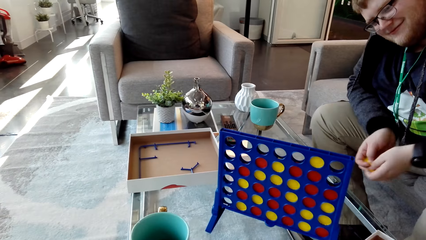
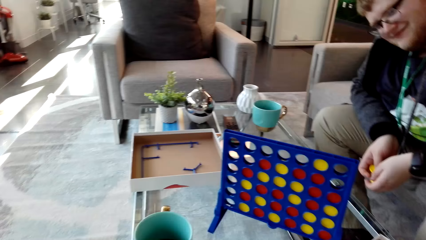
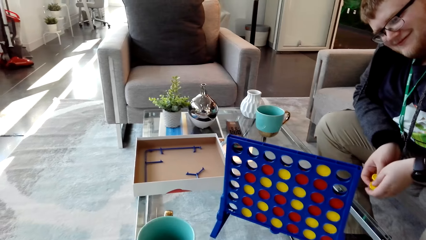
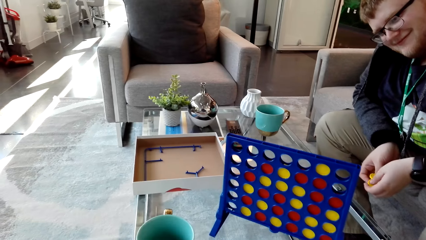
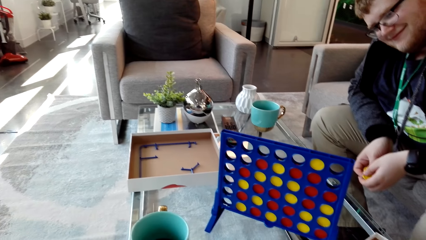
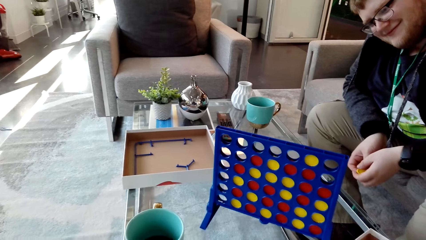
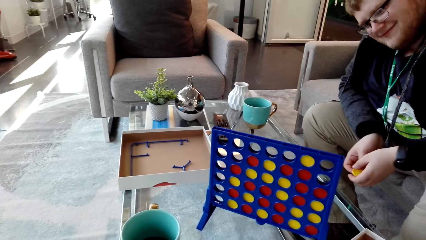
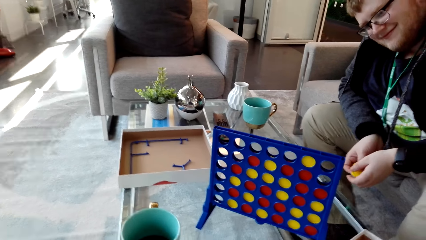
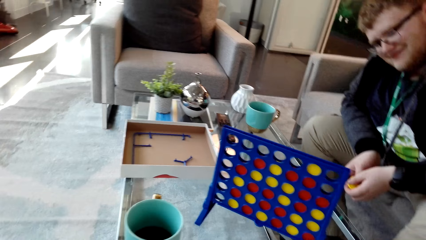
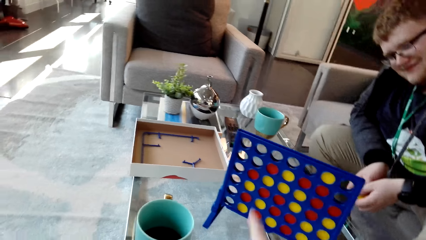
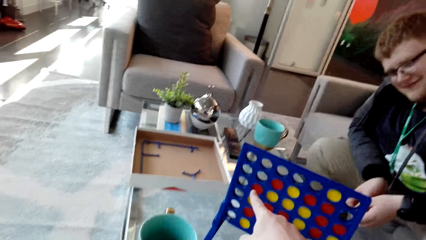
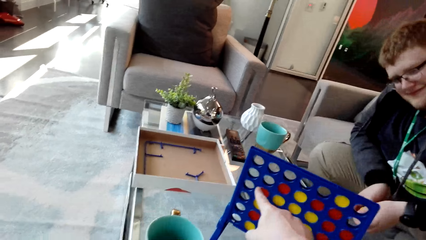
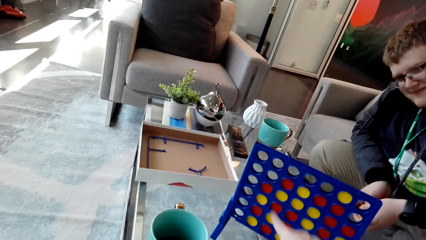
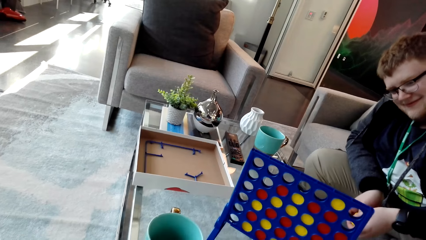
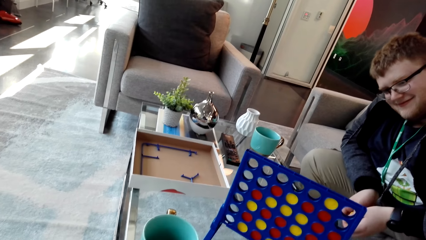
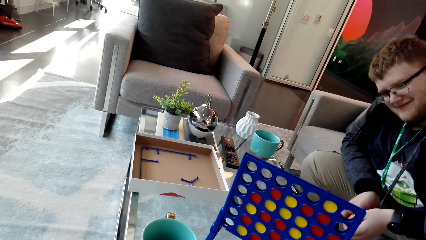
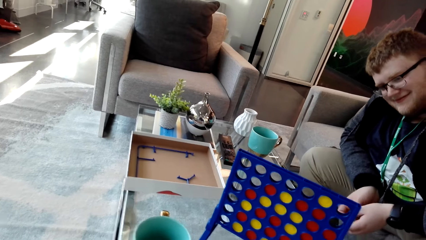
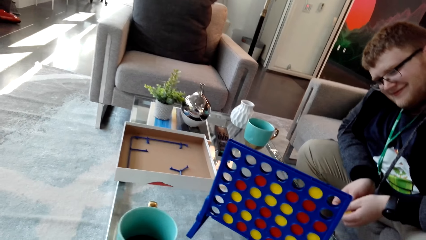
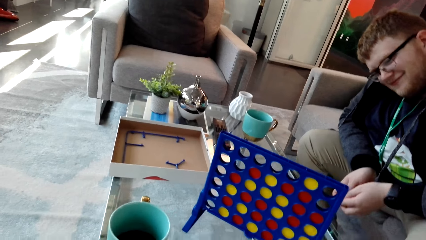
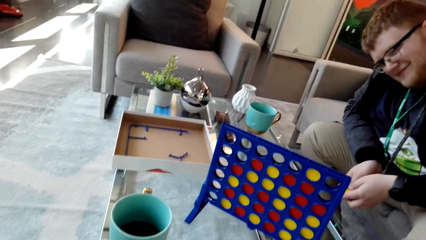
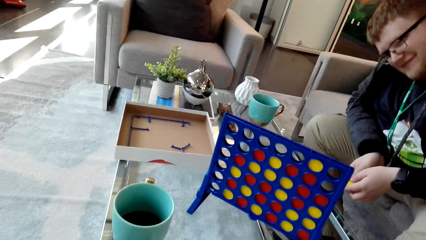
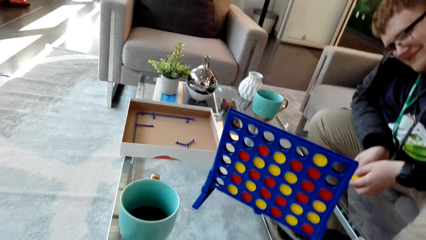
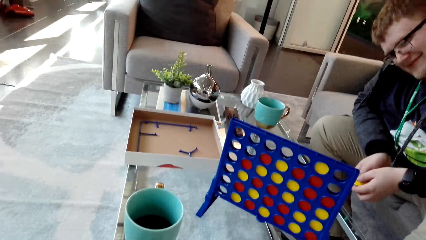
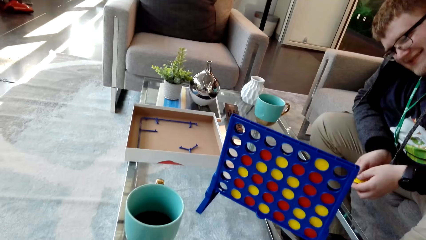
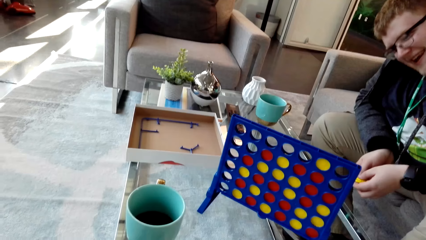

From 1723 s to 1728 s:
The camera wearer chats with a man. They hold the template and point at the board. The man stares at the camera wearer.

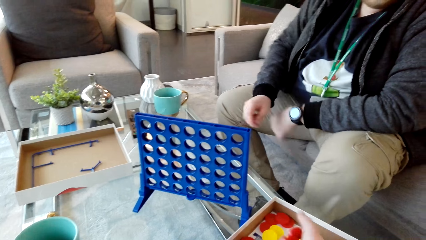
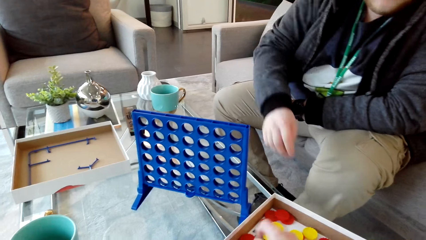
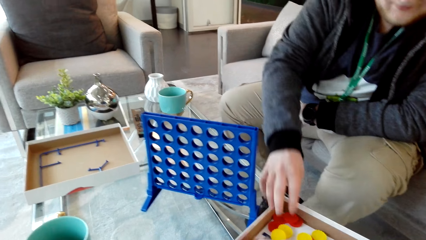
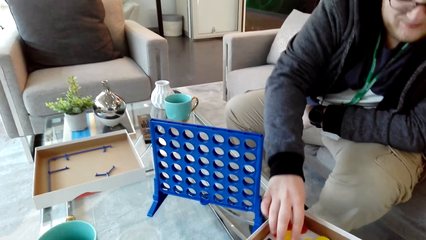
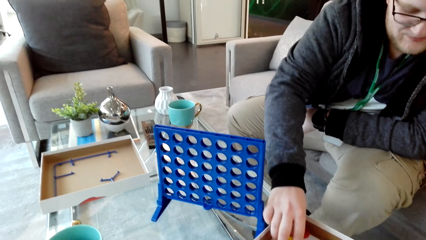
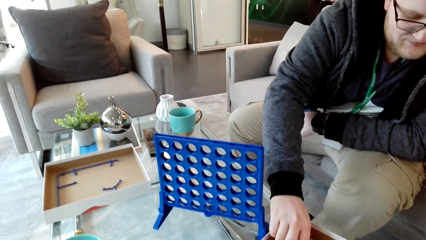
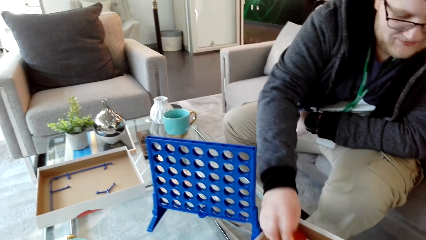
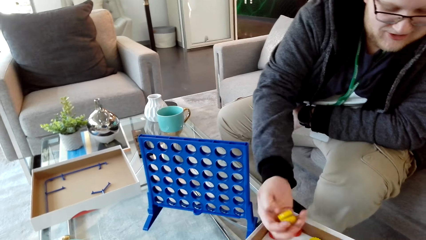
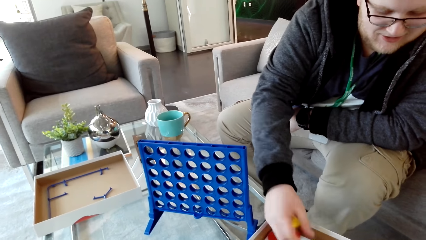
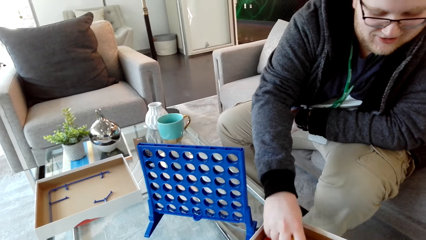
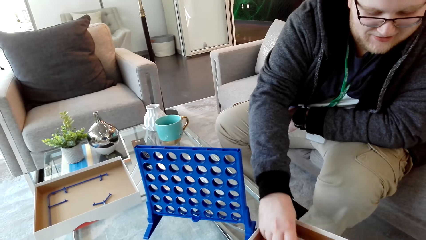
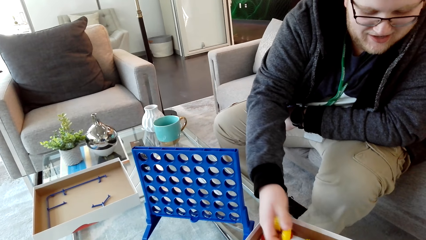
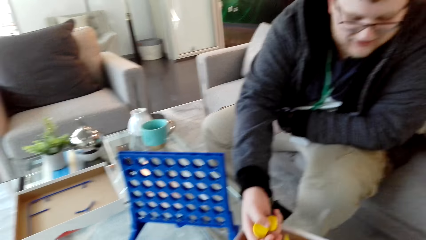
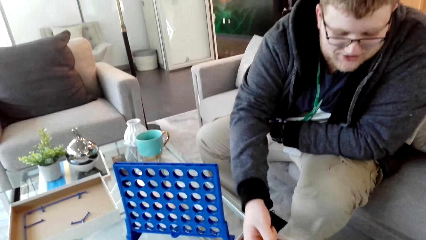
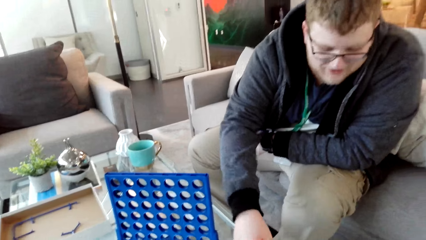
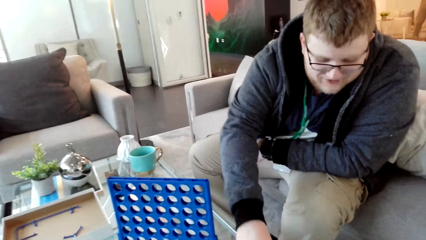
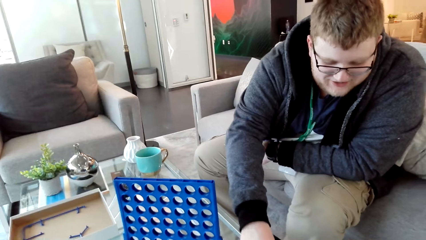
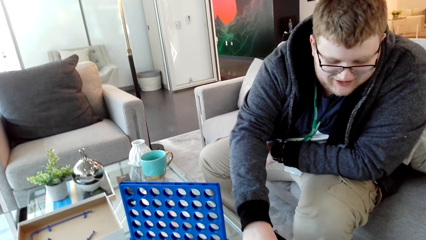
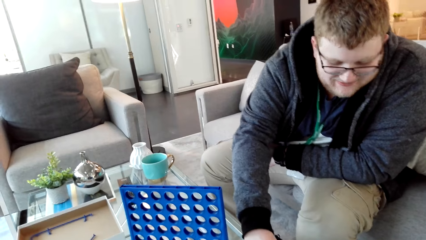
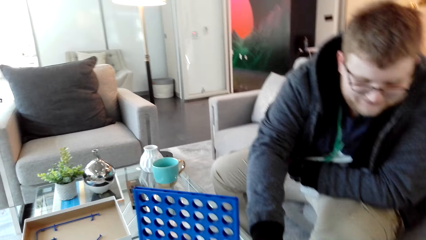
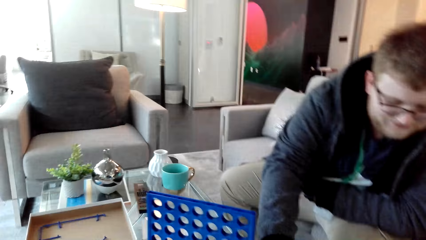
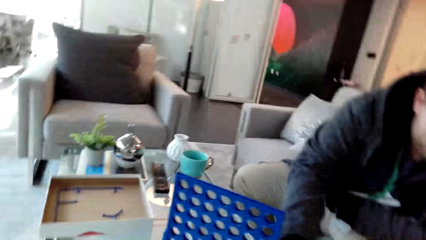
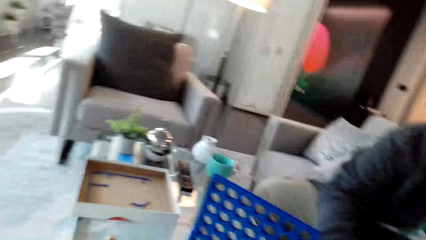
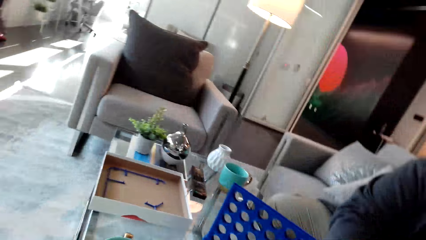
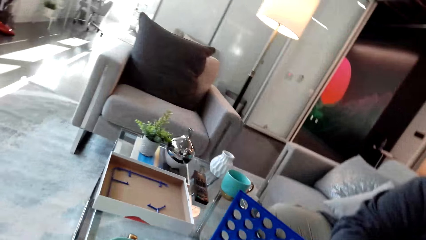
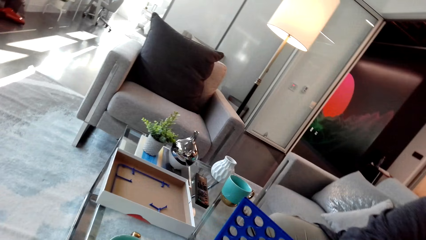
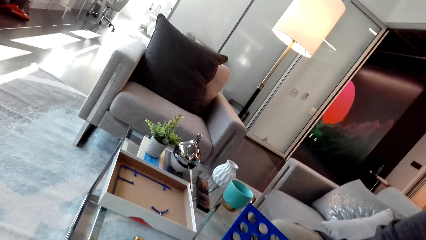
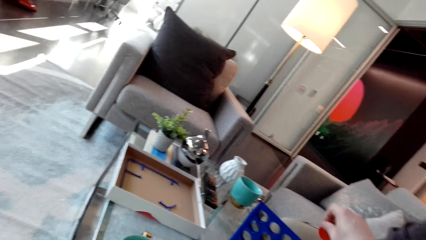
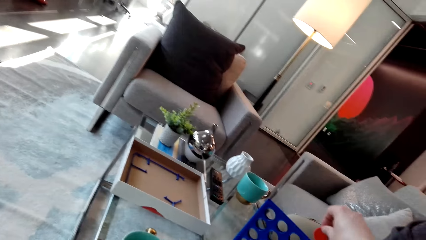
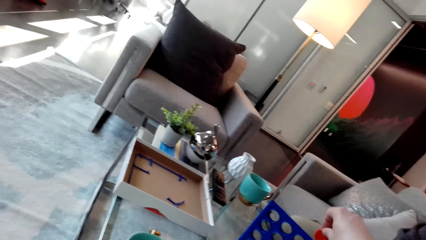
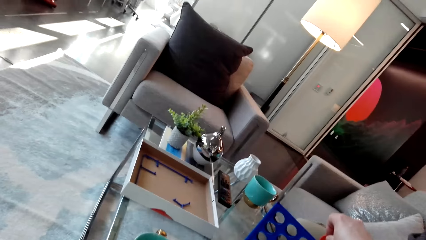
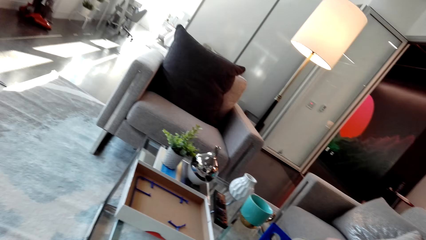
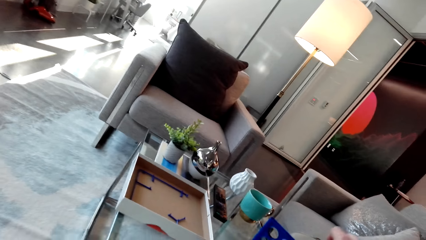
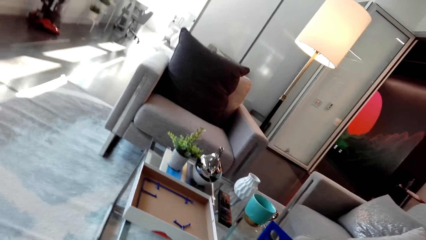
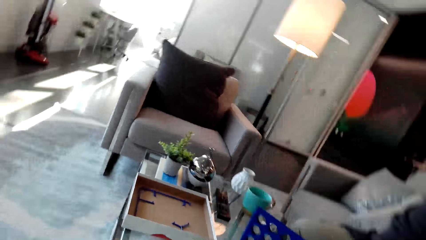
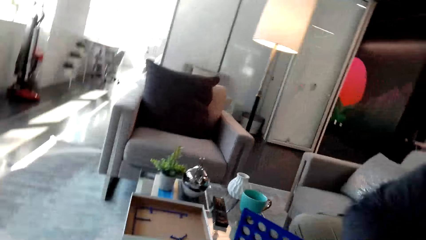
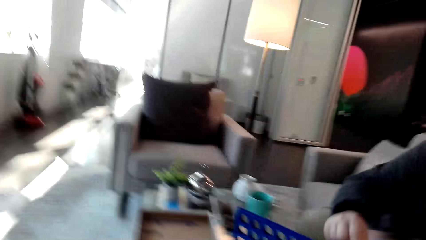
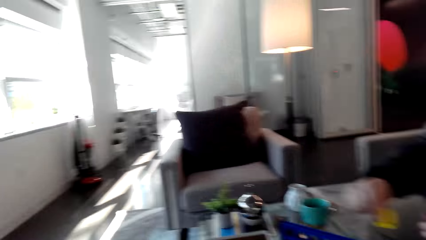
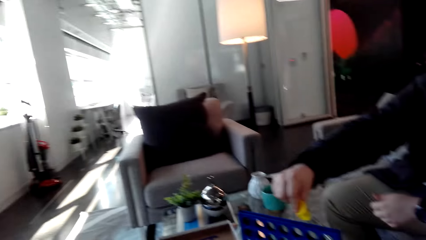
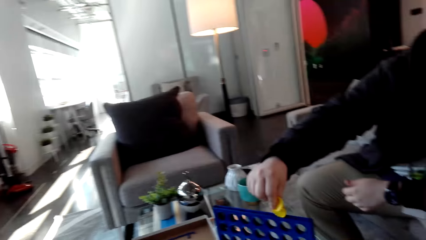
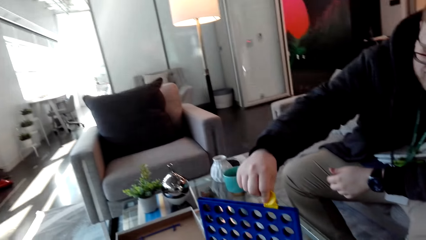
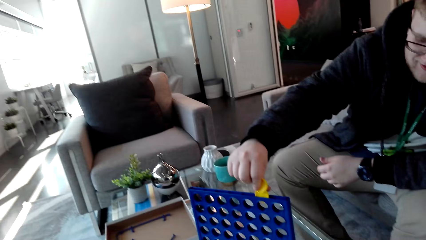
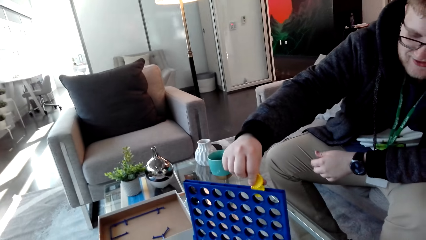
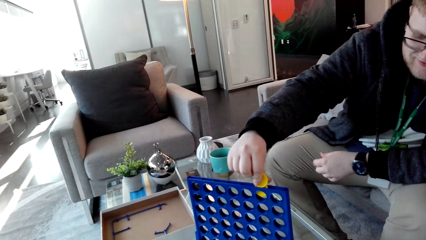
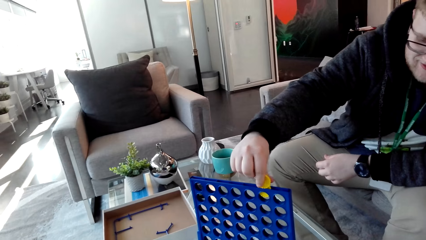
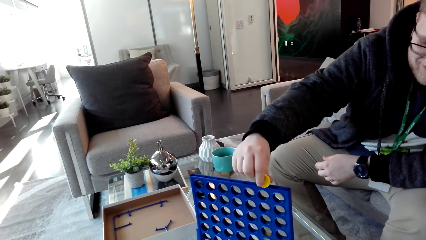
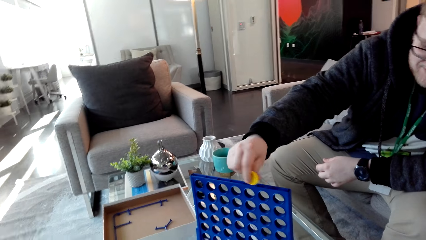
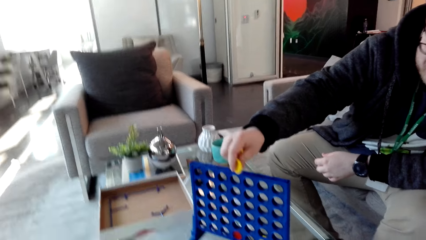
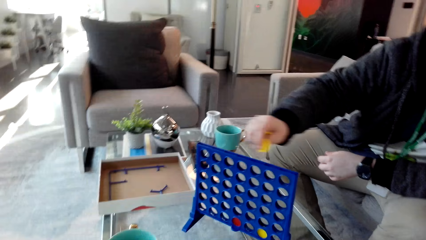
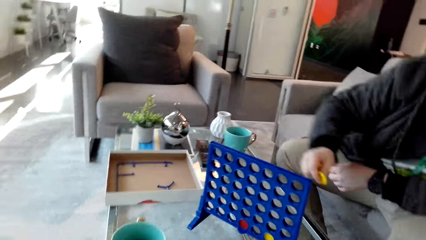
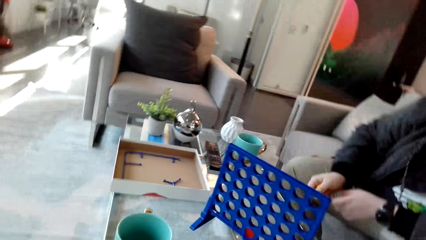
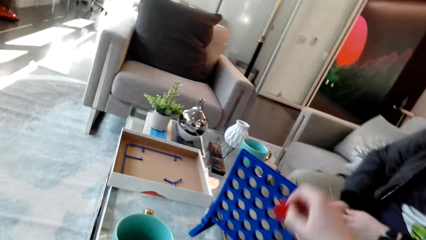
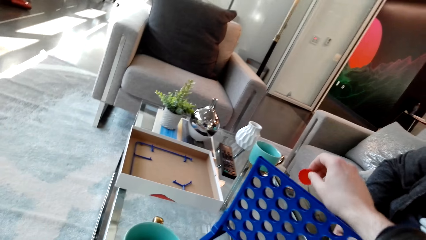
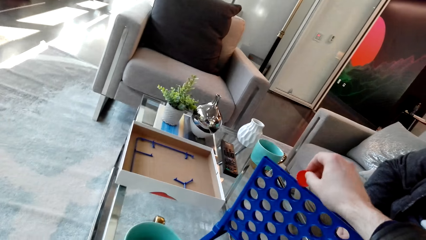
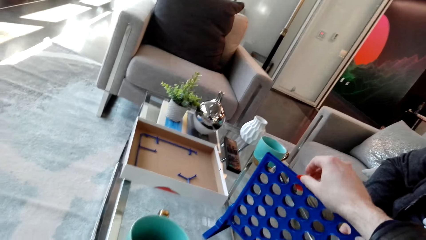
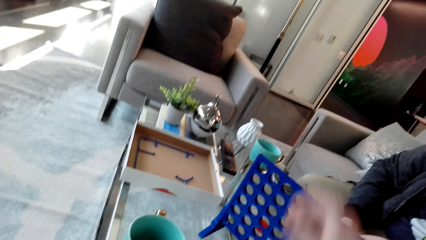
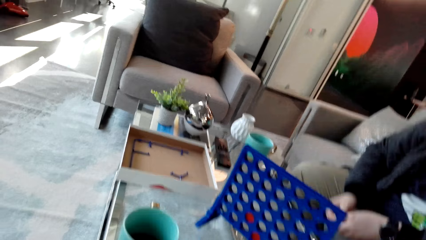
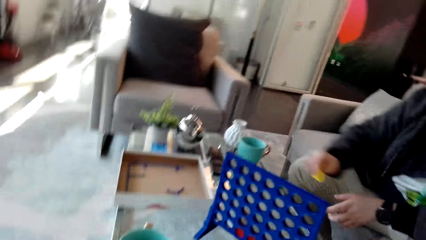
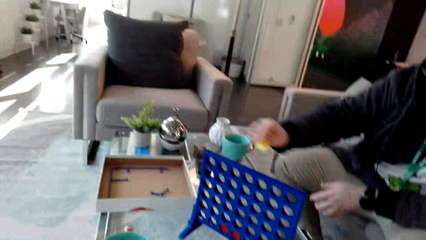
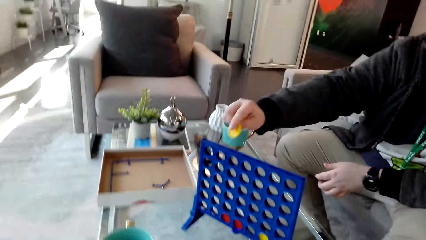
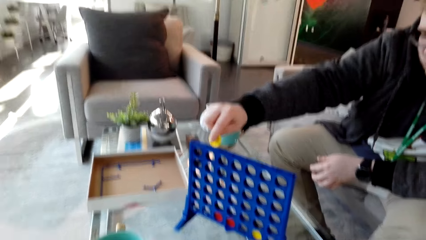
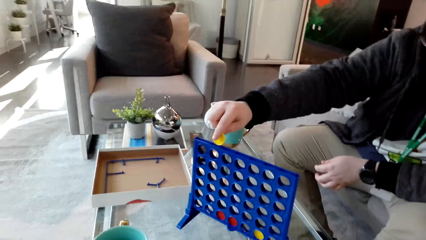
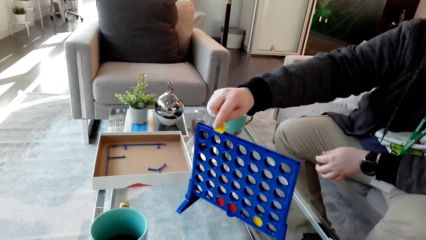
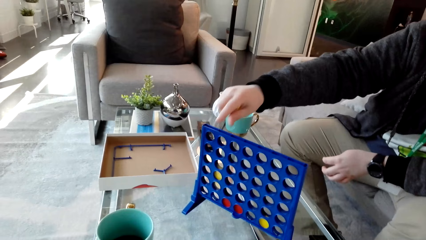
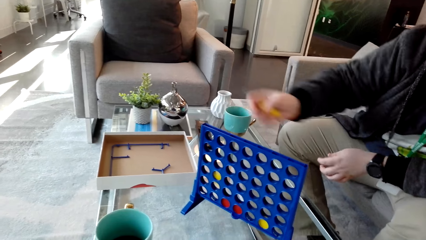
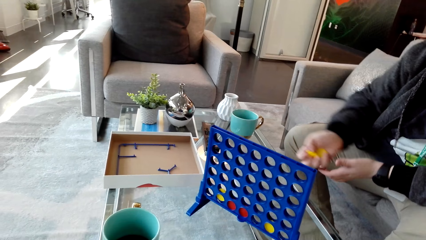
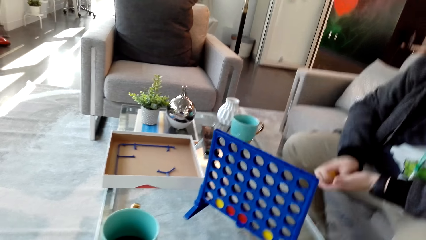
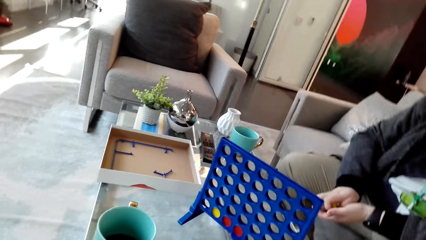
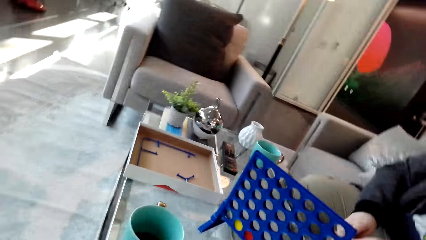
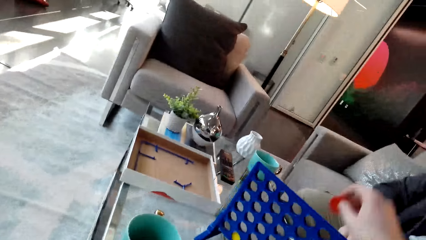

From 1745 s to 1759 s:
A man picks the chips. The camera wearer stares at the house. They drop the chip in the template. The man holds the chip and drops the chip in the template. The camera wearer drops the chip in the template. The man drops the chip in the template.
